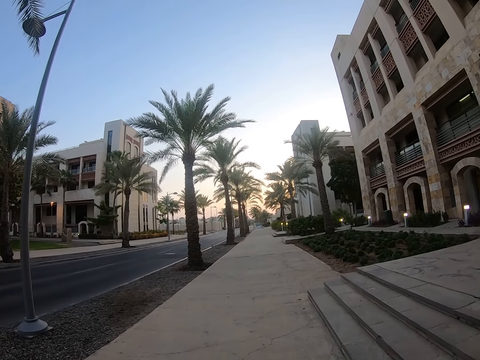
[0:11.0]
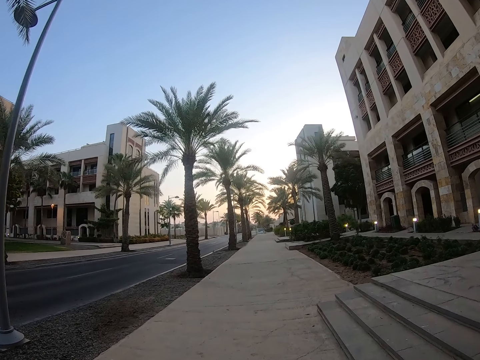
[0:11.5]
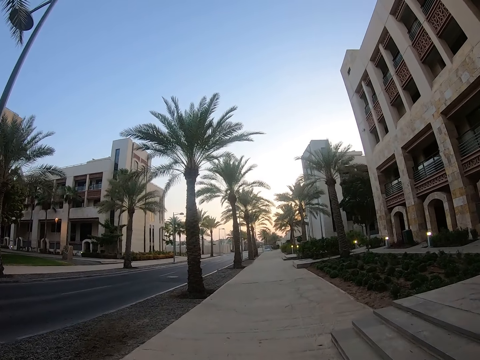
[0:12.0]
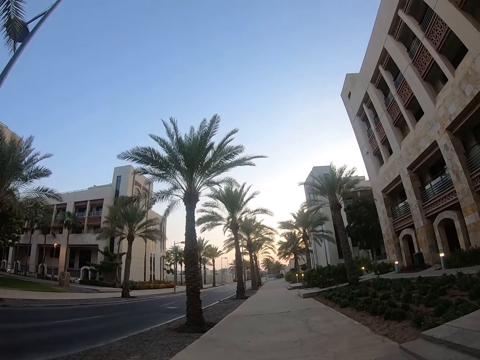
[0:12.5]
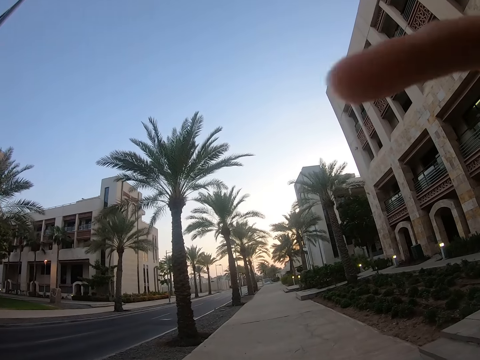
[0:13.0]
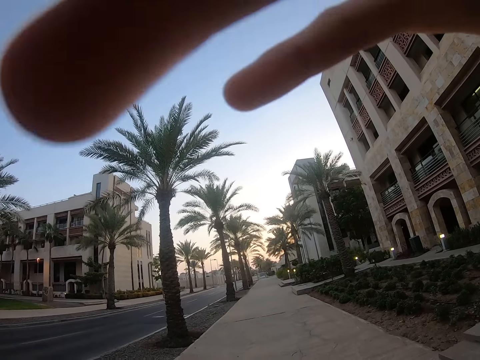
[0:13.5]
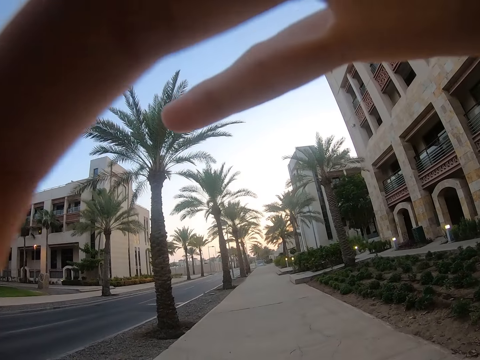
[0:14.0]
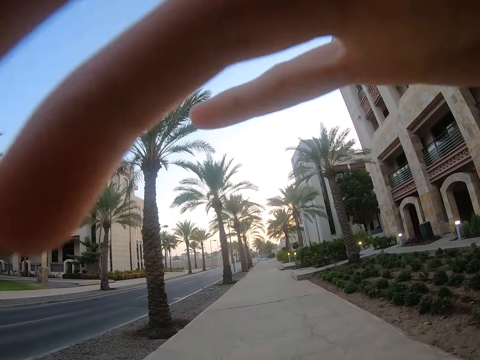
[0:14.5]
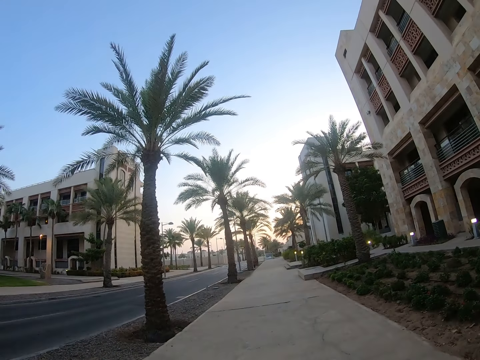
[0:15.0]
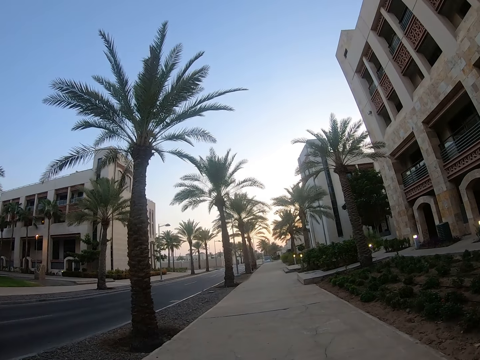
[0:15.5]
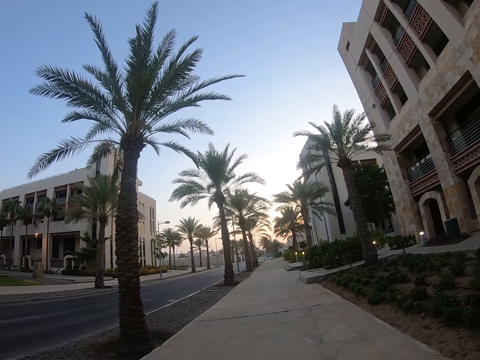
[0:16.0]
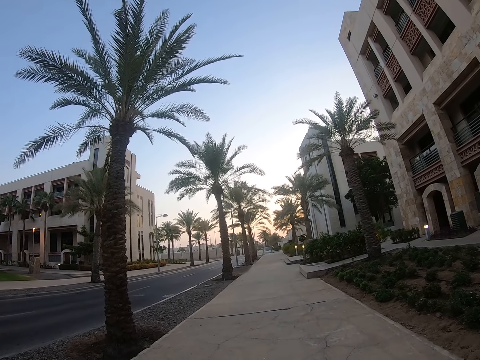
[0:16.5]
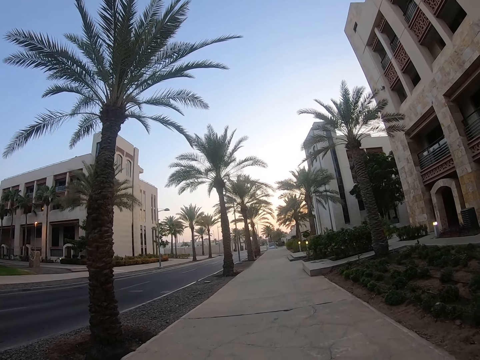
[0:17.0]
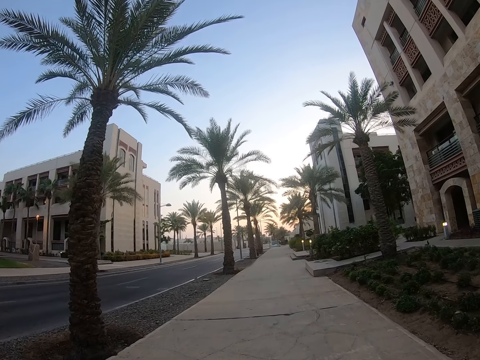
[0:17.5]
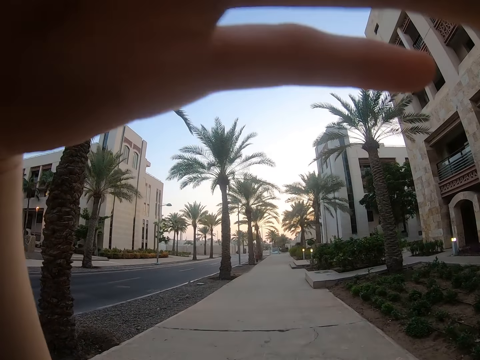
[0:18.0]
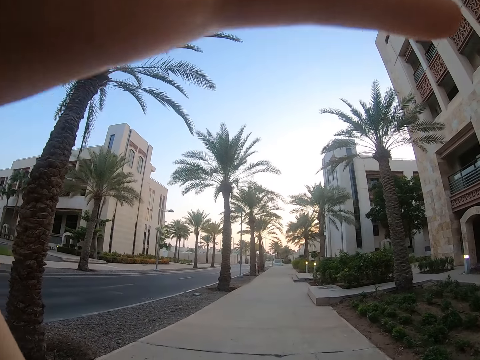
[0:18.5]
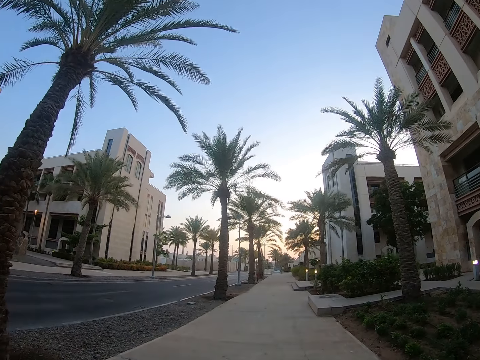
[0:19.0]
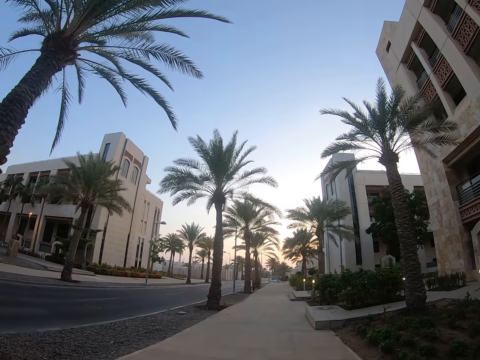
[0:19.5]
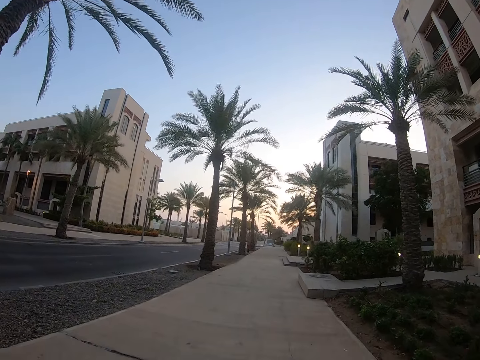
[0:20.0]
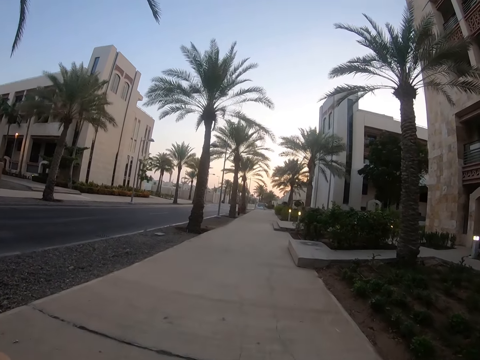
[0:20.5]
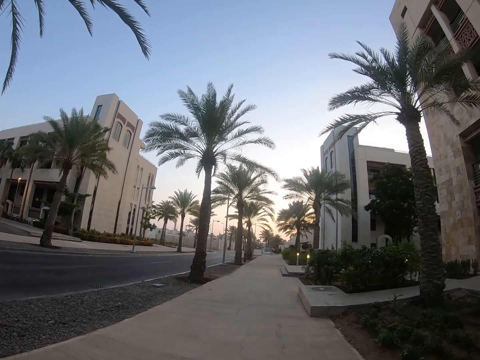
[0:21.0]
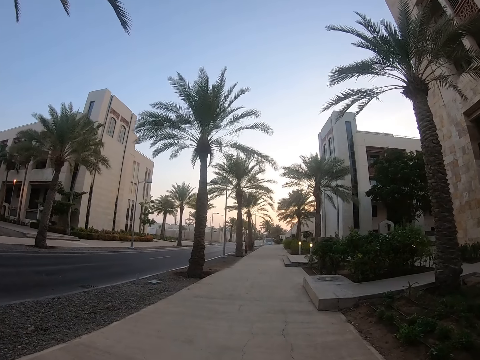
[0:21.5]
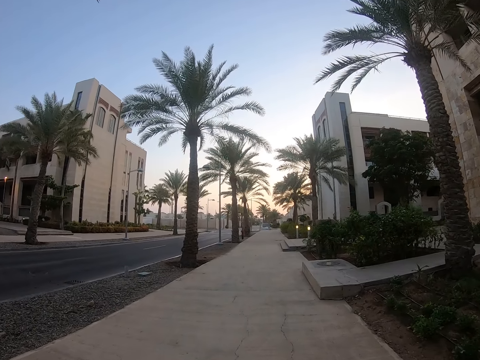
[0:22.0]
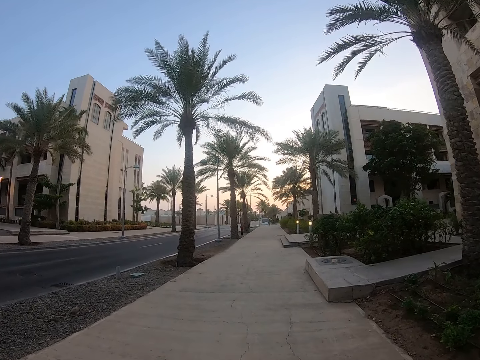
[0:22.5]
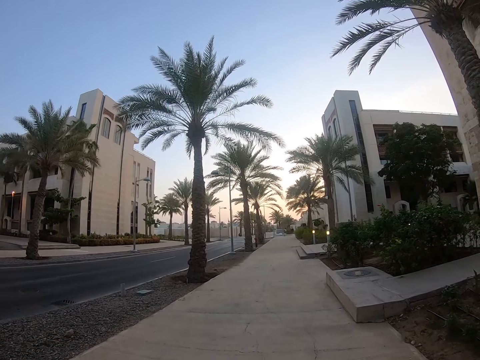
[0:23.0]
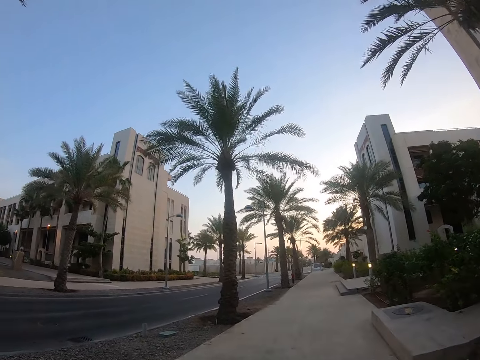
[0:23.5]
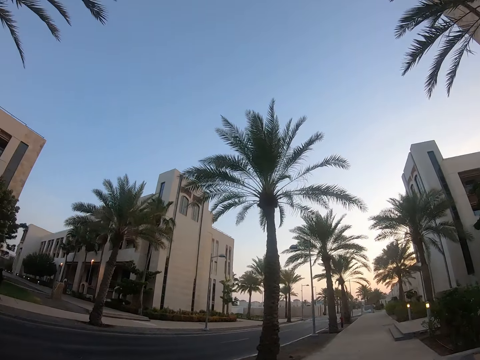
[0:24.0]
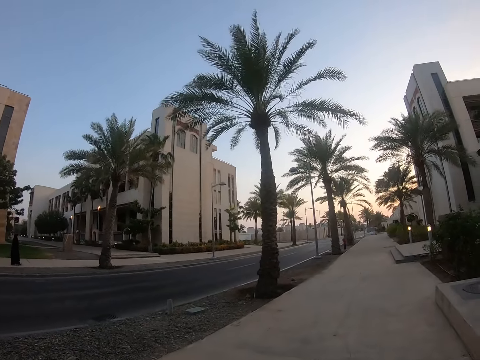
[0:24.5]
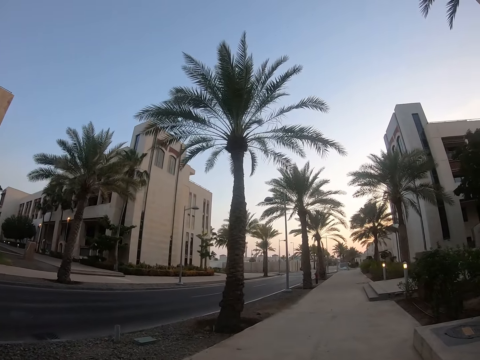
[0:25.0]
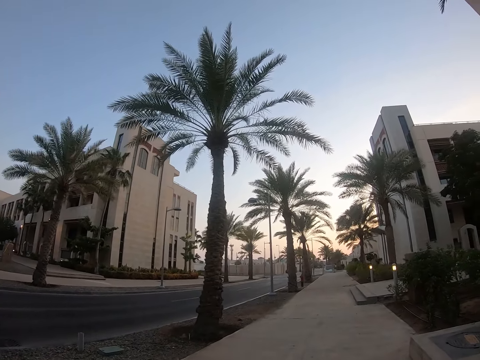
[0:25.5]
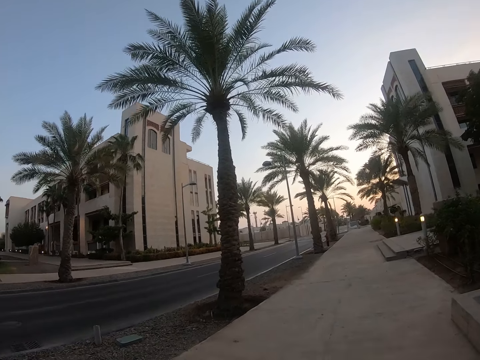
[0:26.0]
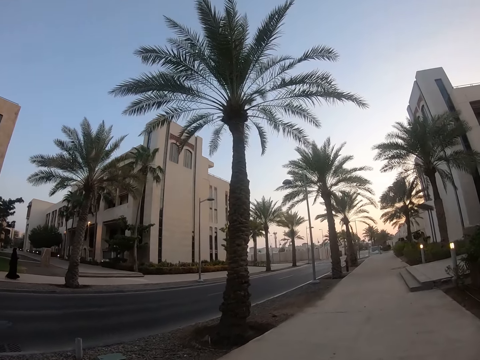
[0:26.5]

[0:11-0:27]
The camera wearer runs along a walkway. He adjusts a camera with his hands. He walks around a sidewalk. He adjusts the camera with his hand. He walks around the sidewalk. He looks around buildings.

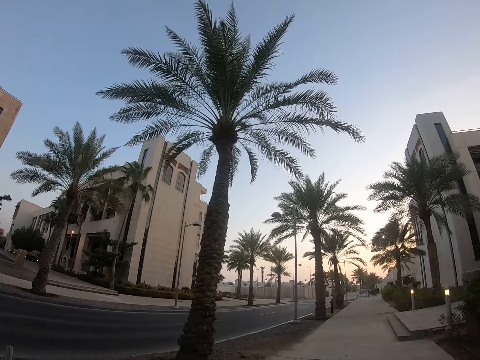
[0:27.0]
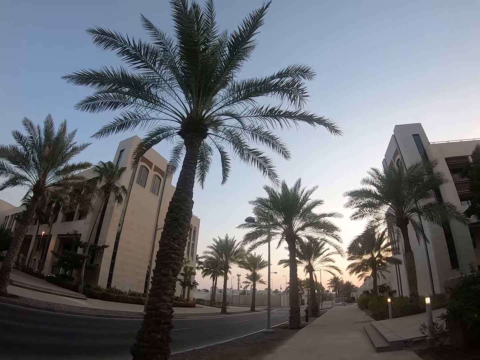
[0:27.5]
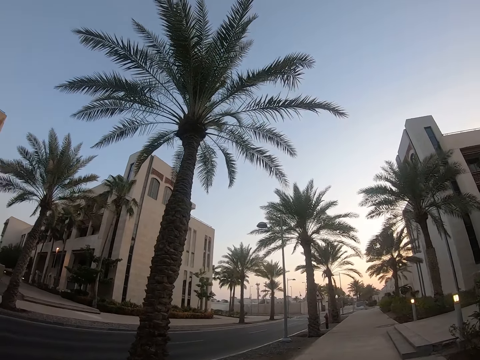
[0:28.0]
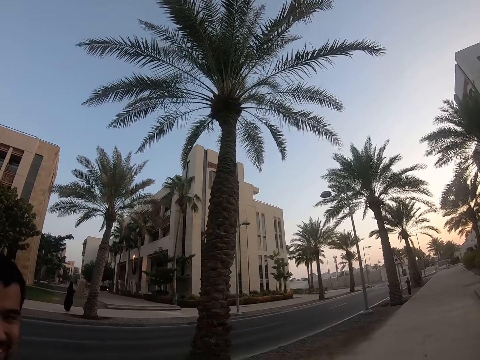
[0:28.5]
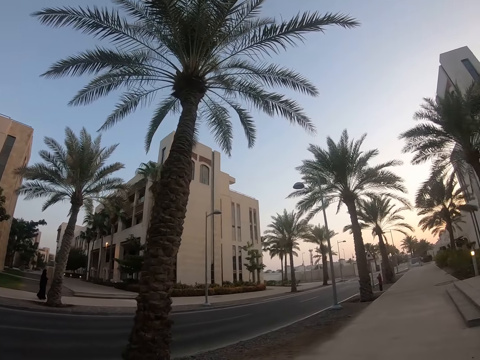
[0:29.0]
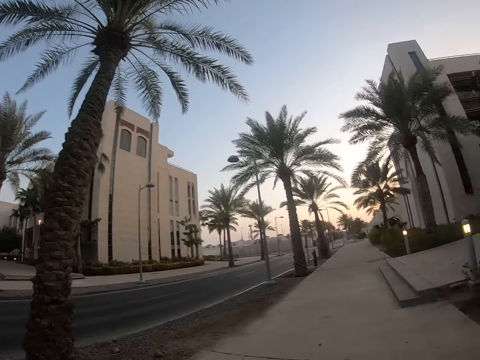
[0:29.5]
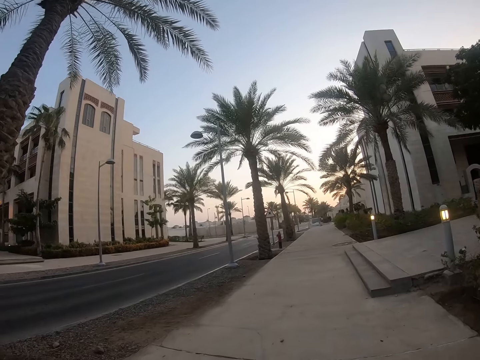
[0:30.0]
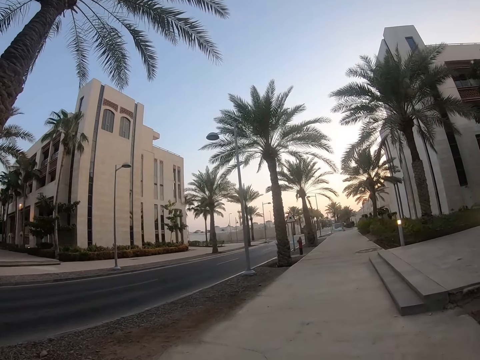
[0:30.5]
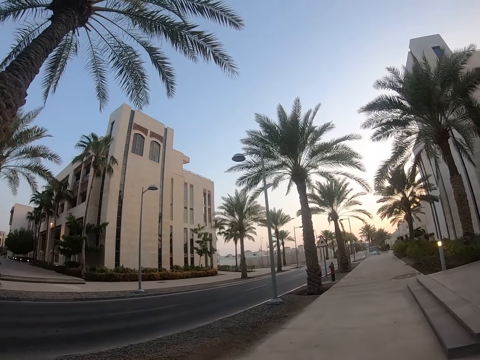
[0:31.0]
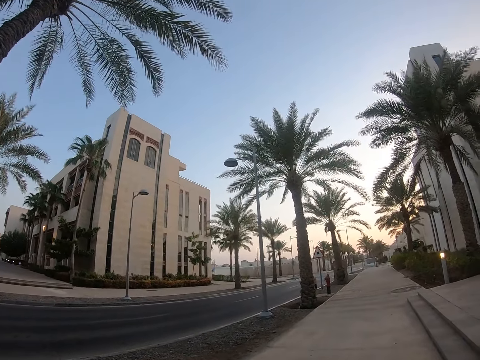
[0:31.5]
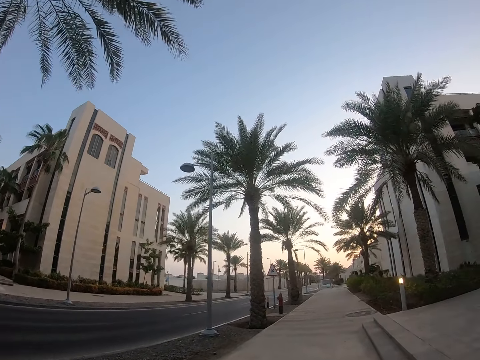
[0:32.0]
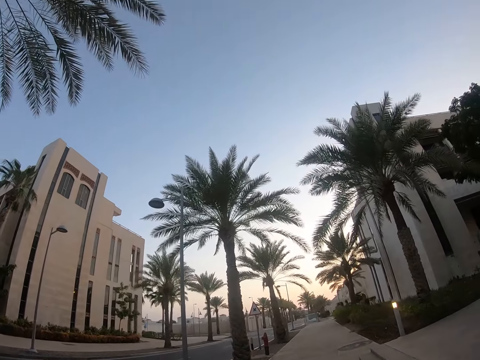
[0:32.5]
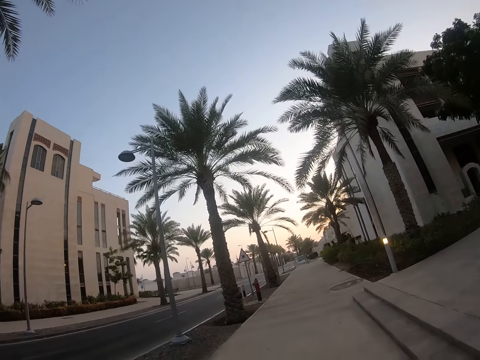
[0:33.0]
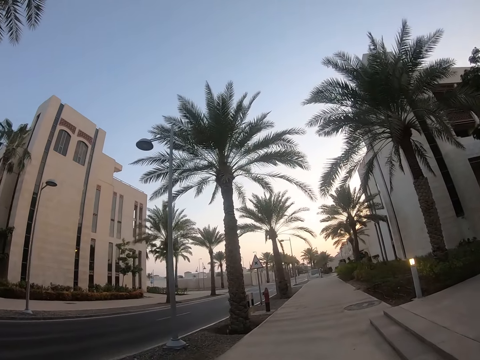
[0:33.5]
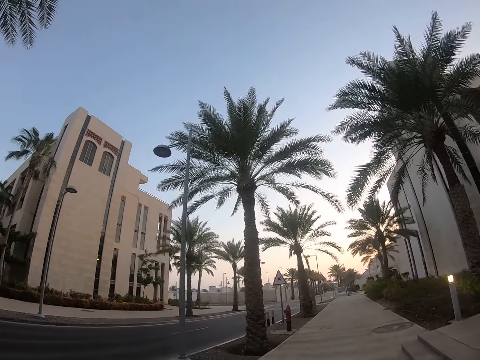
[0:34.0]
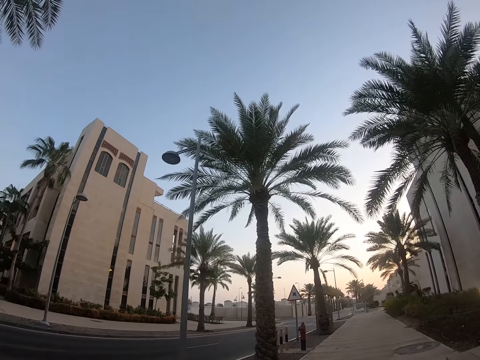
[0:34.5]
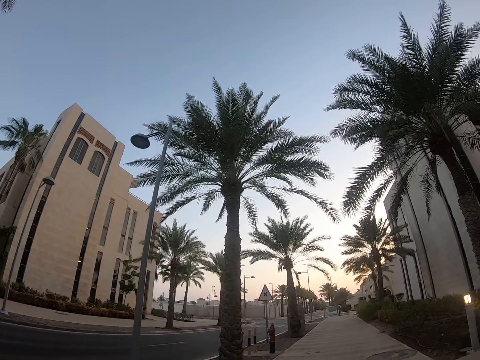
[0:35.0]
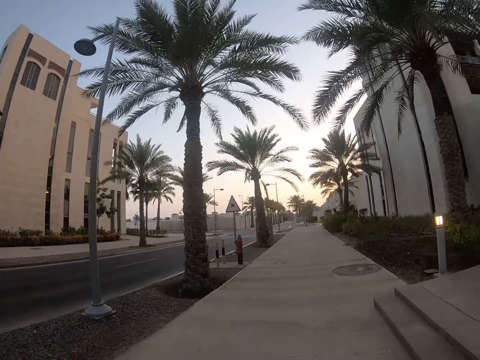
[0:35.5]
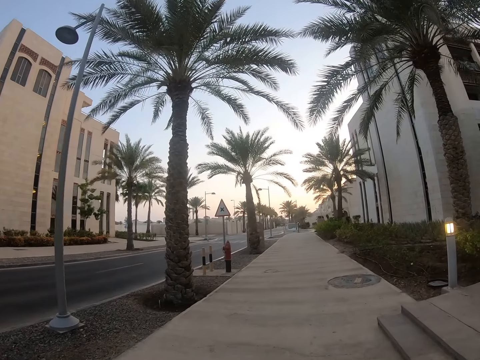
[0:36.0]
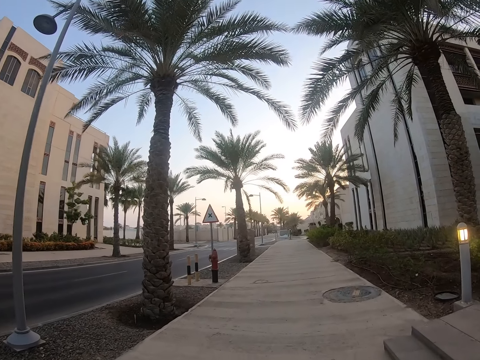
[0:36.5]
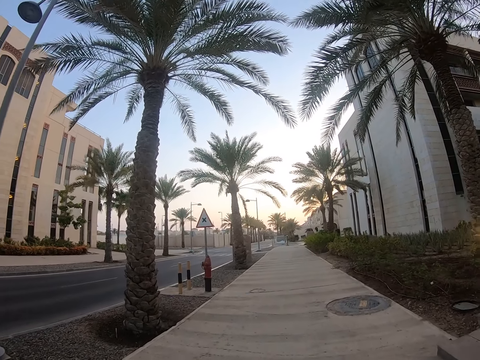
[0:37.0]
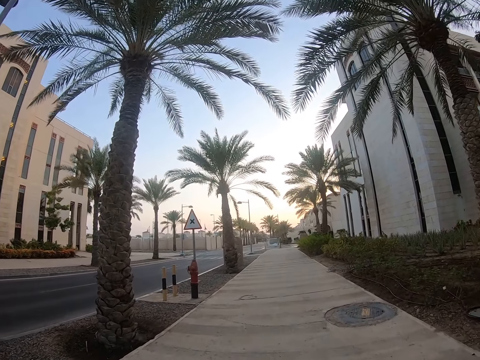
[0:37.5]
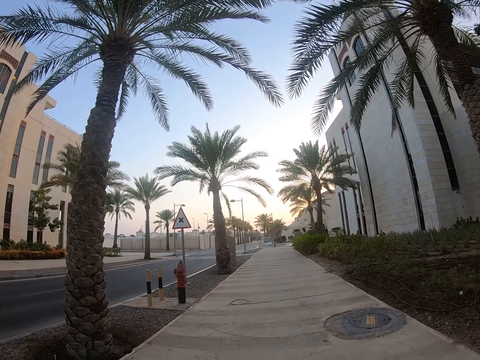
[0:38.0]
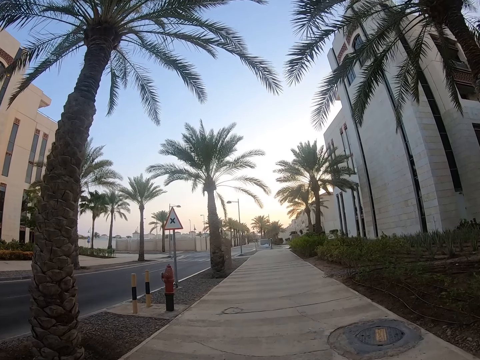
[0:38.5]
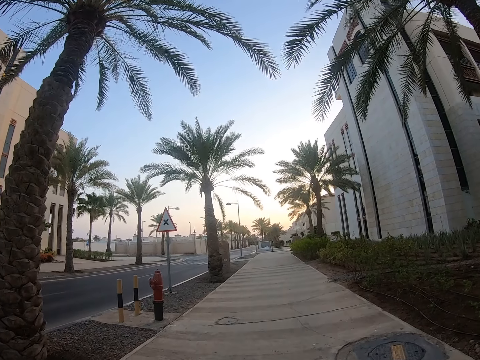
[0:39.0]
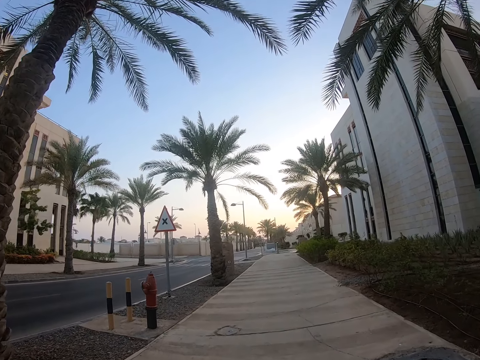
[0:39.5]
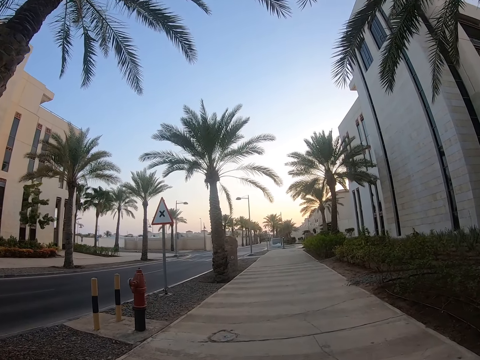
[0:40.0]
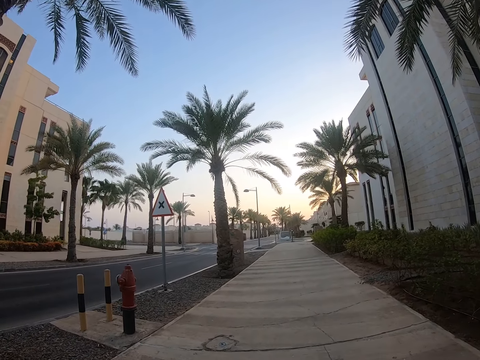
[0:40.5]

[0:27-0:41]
The camera wearer looks around trees. They walk around a sidewalk.
